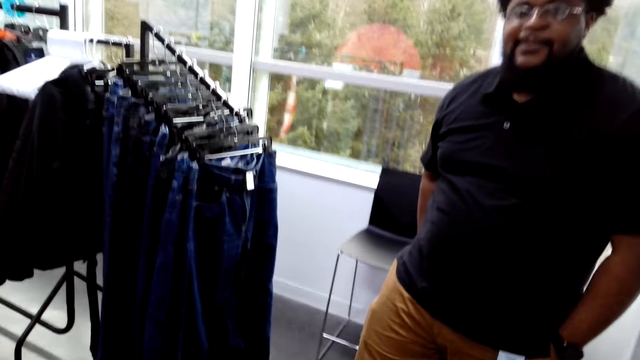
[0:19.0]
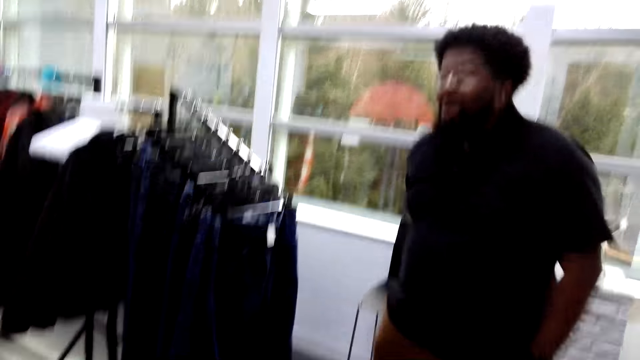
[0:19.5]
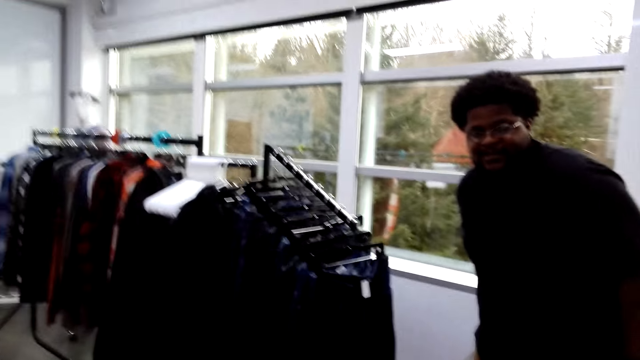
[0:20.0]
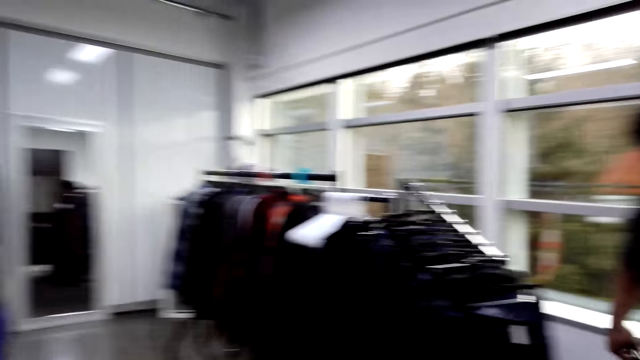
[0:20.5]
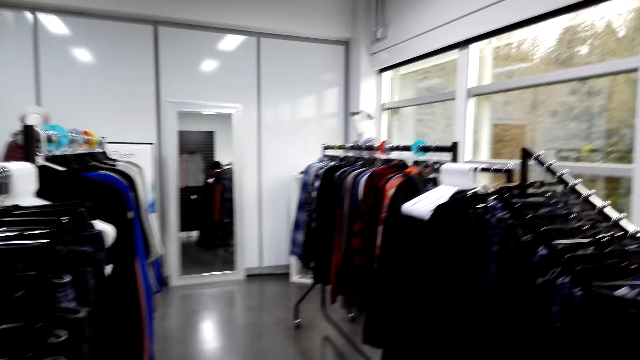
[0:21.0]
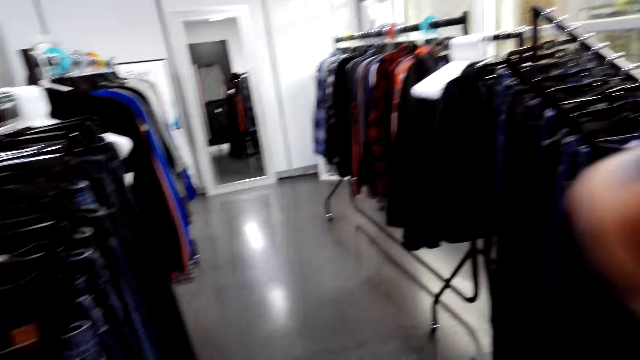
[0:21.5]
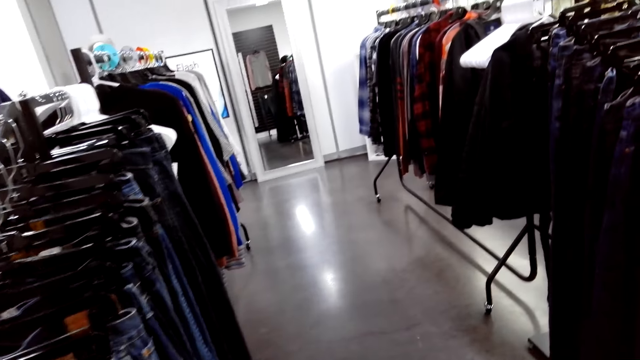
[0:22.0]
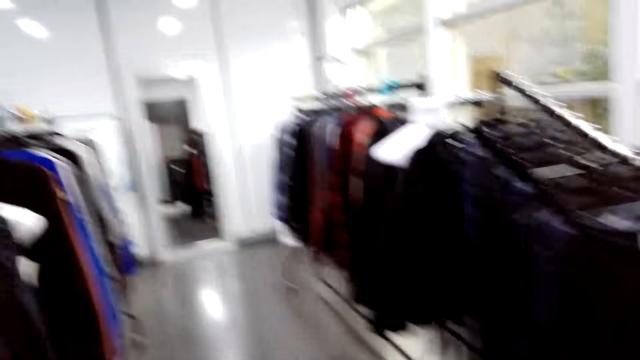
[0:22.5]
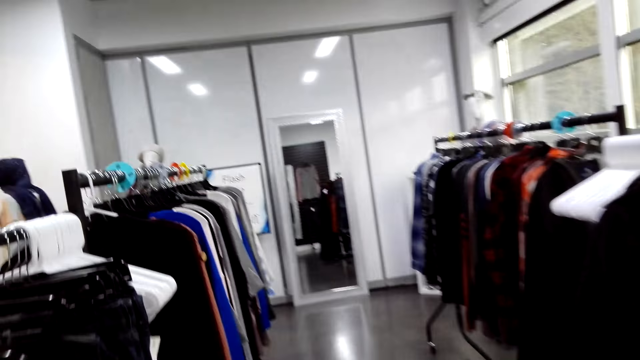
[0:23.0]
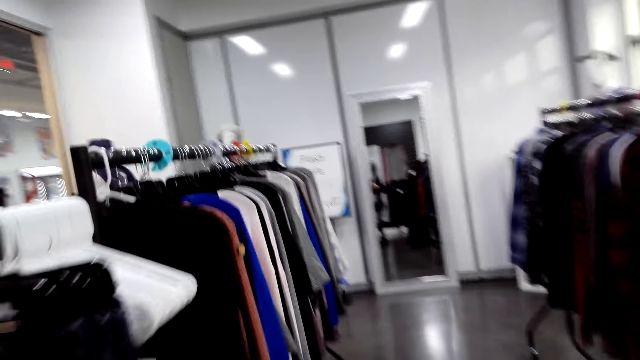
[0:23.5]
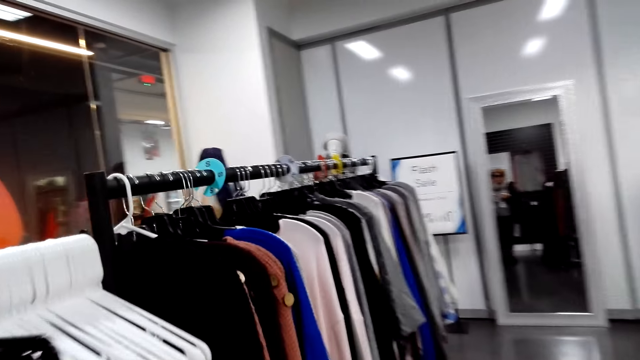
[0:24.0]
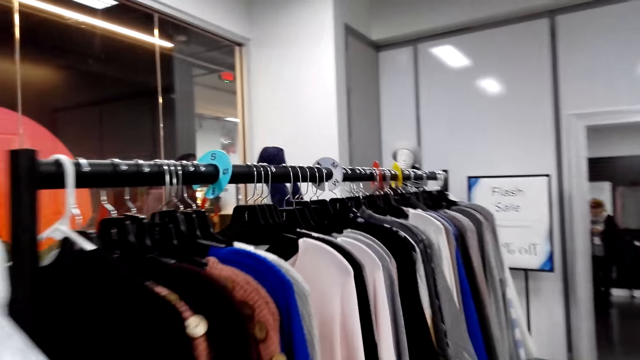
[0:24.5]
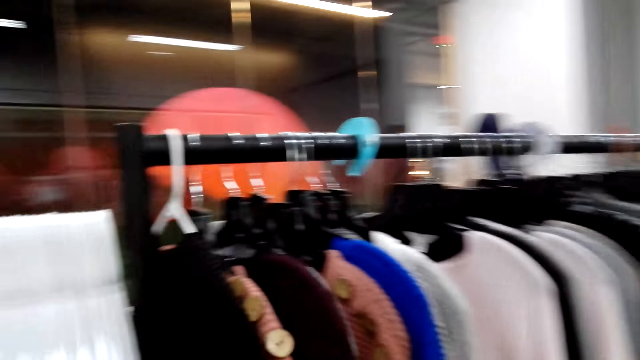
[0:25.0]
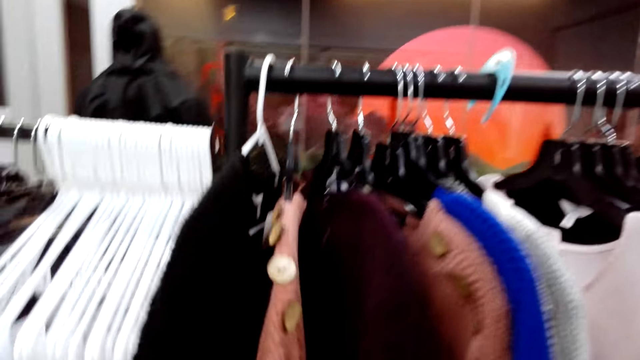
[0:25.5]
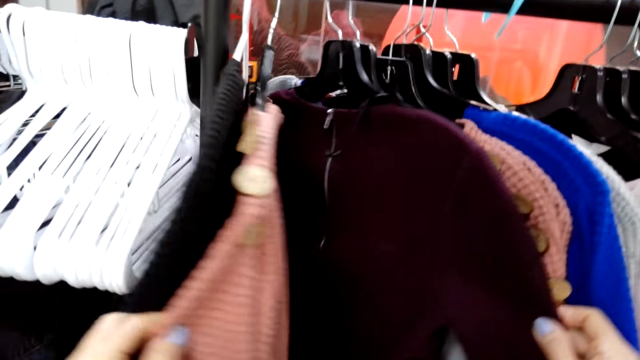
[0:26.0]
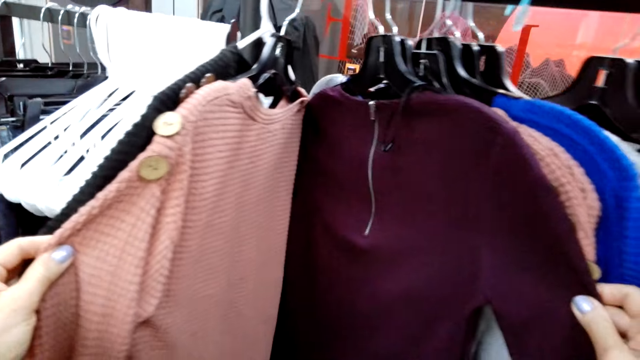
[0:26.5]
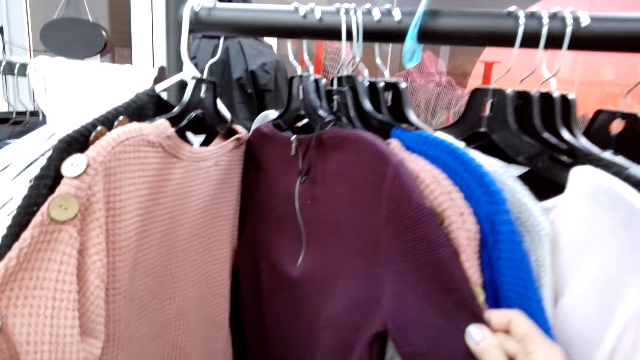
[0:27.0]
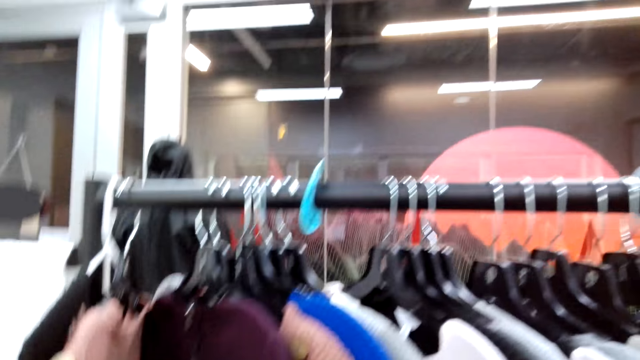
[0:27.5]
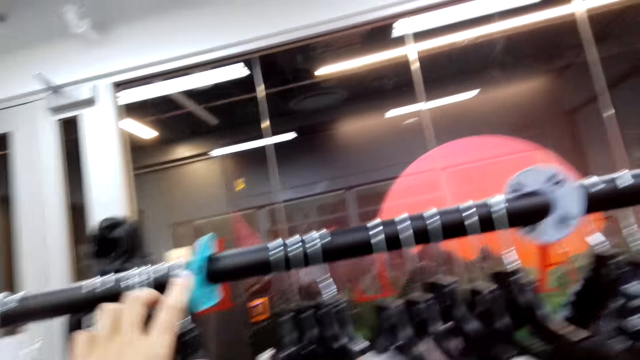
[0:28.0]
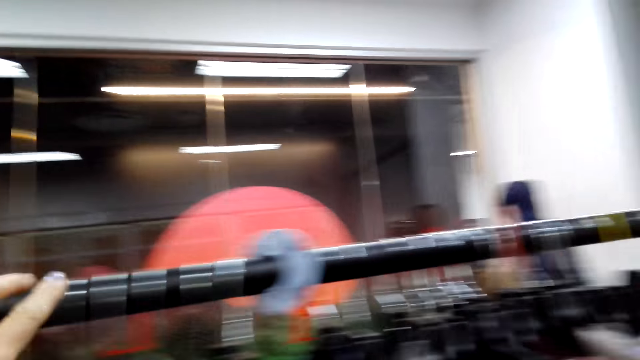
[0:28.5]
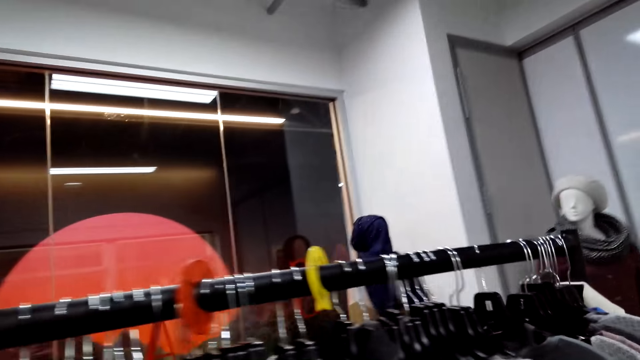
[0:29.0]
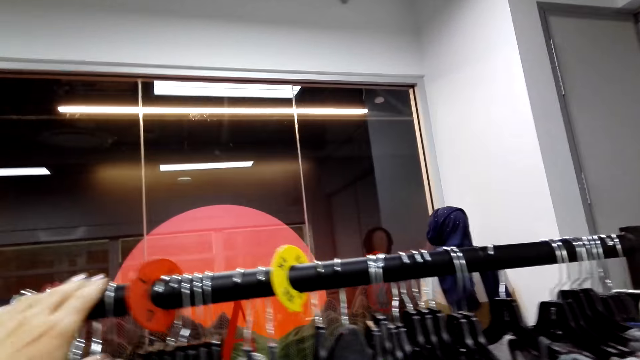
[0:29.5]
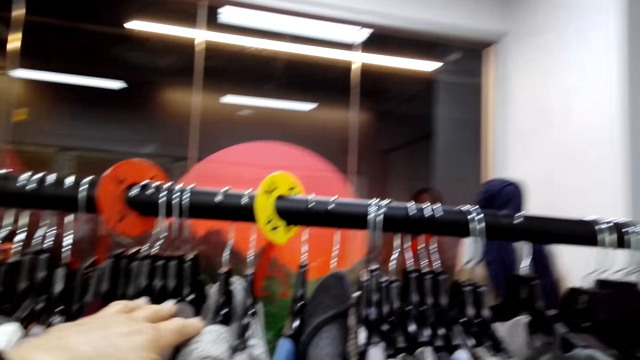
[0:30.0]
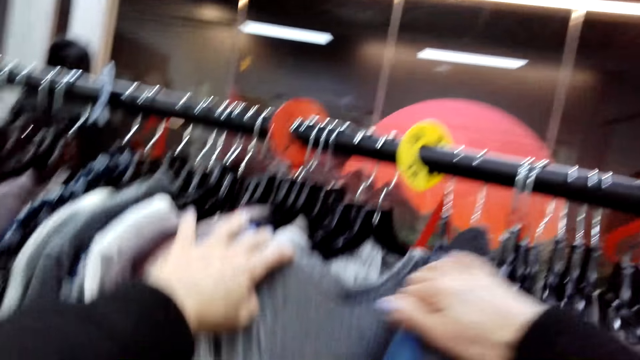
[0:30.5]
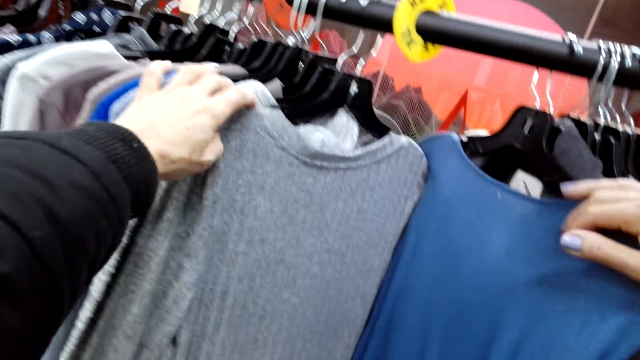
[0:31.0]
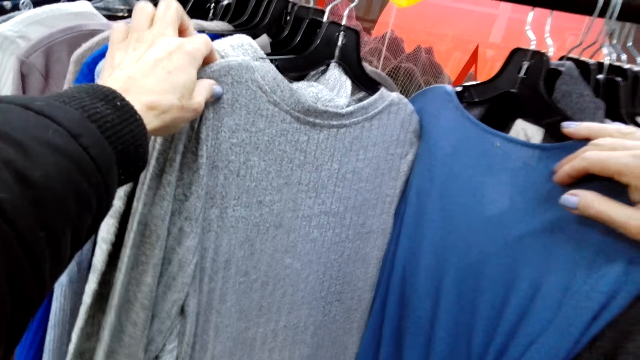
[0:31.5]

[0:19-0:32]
The camera wearer walks on the floor. They hold the cloth on the hanger metal. They look at the sweaters.

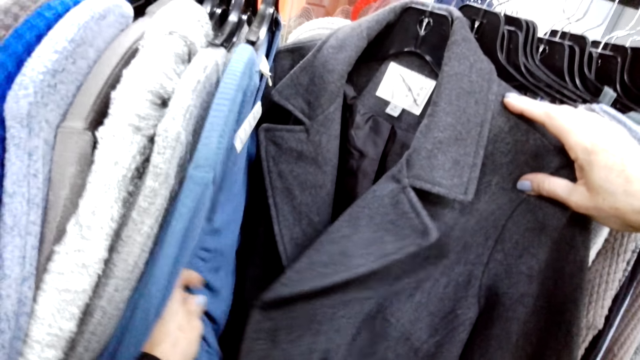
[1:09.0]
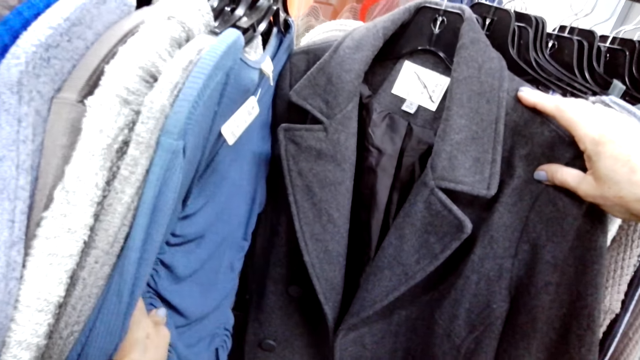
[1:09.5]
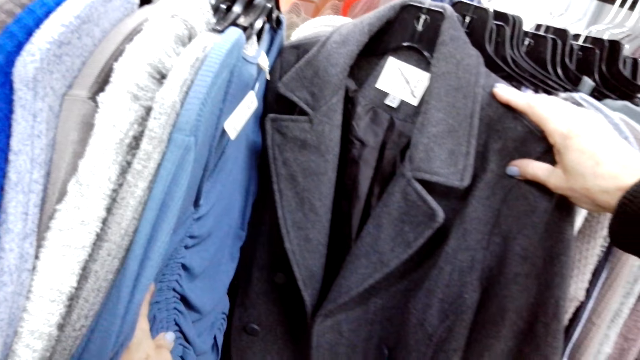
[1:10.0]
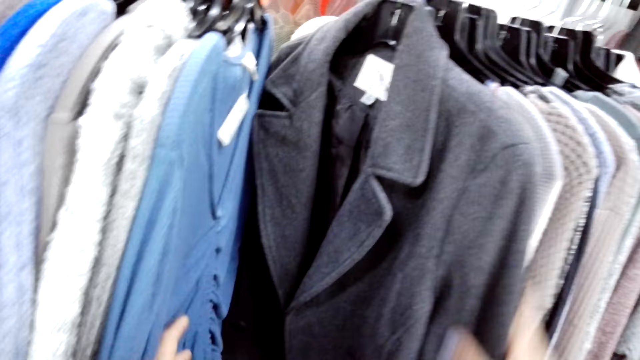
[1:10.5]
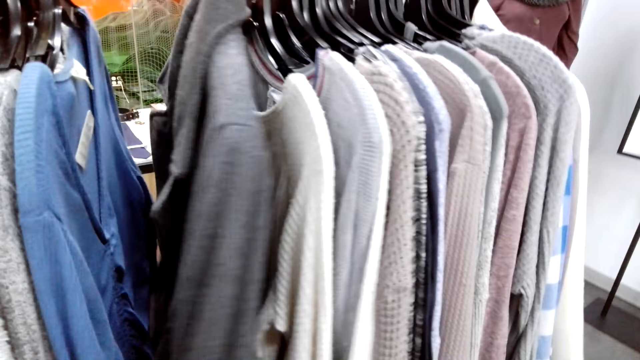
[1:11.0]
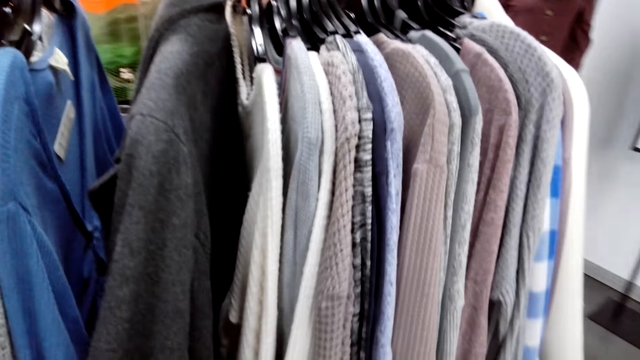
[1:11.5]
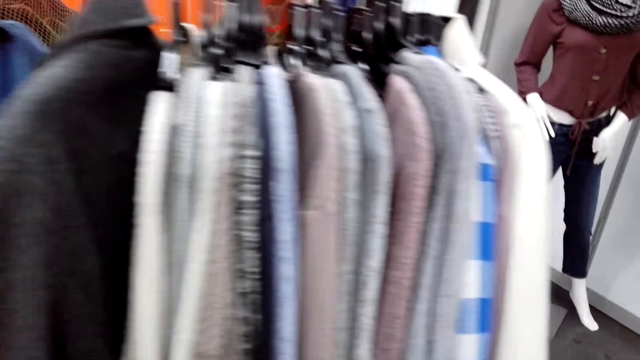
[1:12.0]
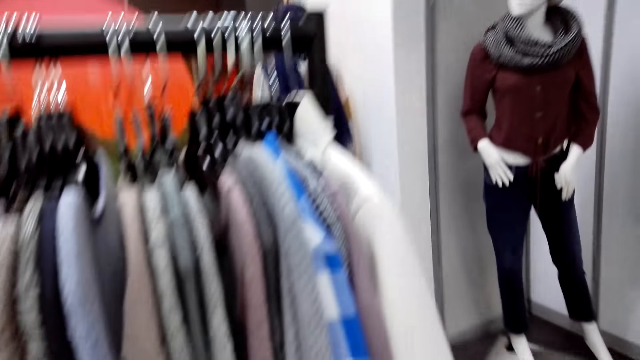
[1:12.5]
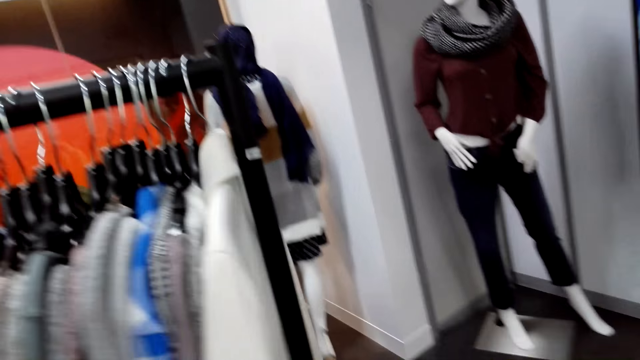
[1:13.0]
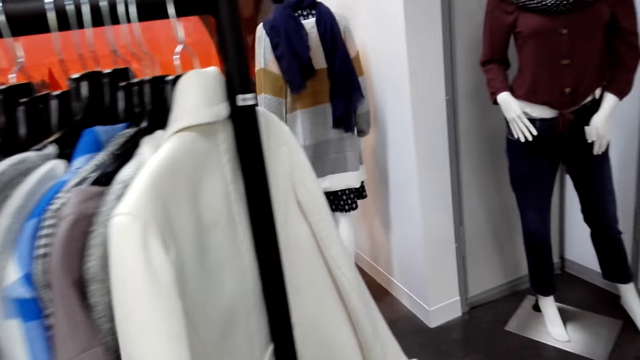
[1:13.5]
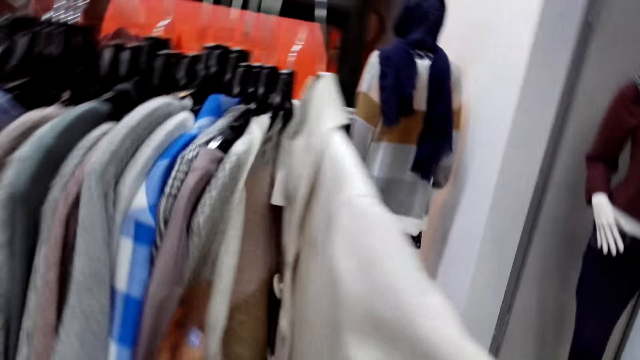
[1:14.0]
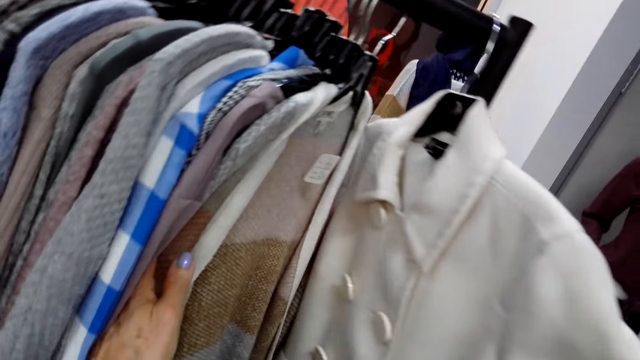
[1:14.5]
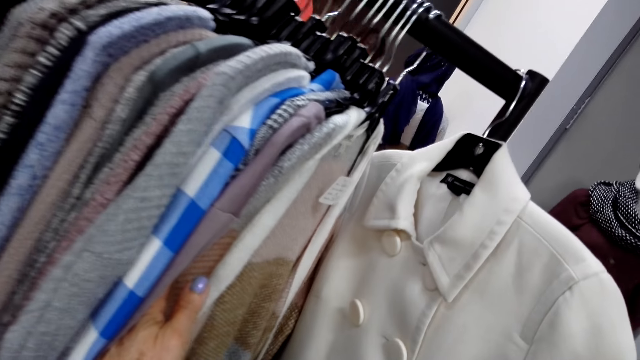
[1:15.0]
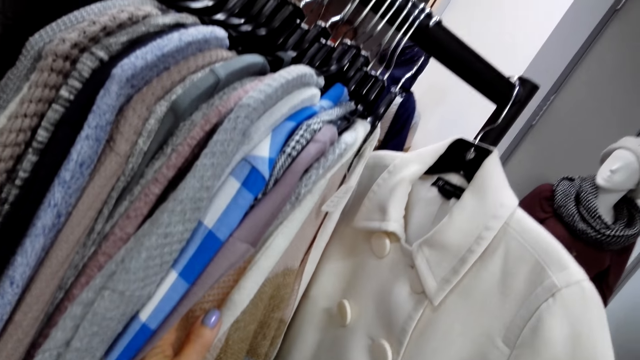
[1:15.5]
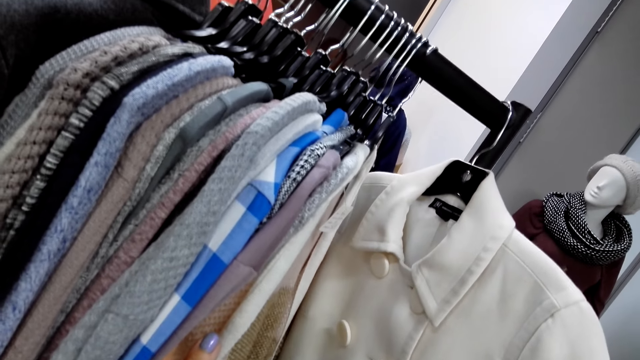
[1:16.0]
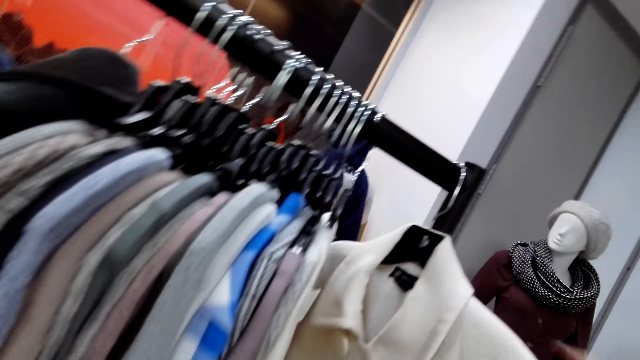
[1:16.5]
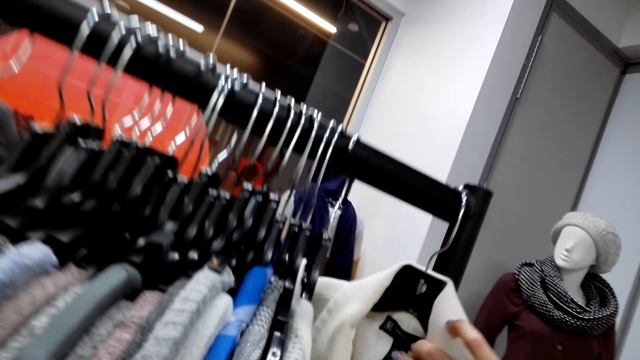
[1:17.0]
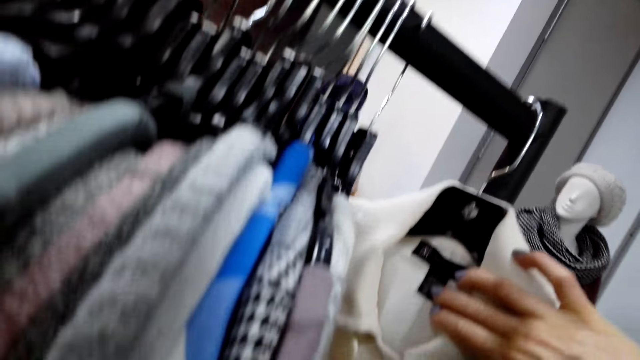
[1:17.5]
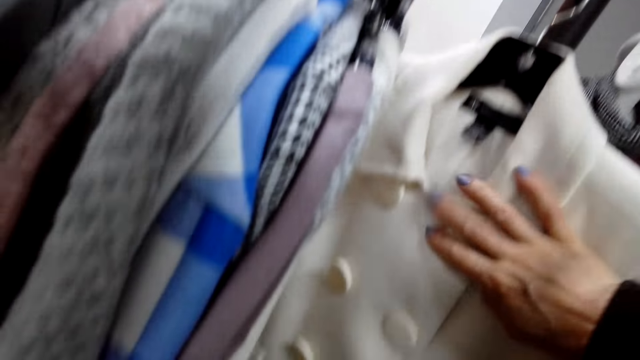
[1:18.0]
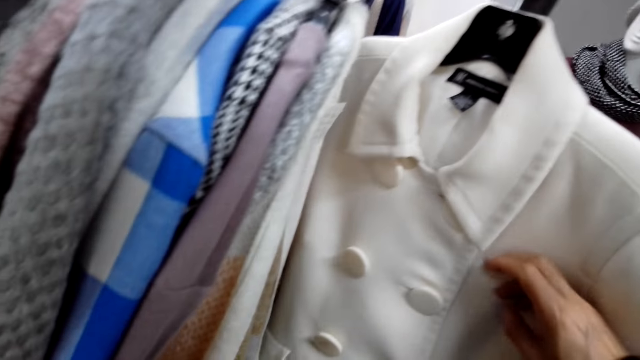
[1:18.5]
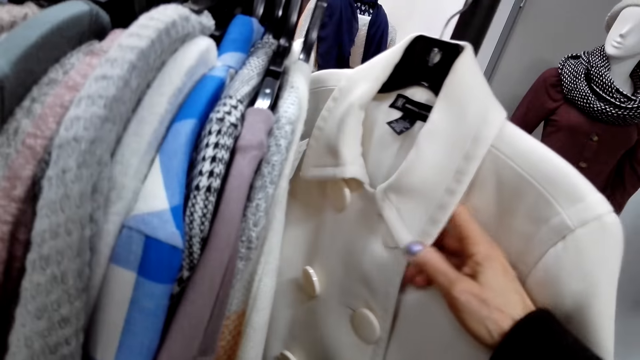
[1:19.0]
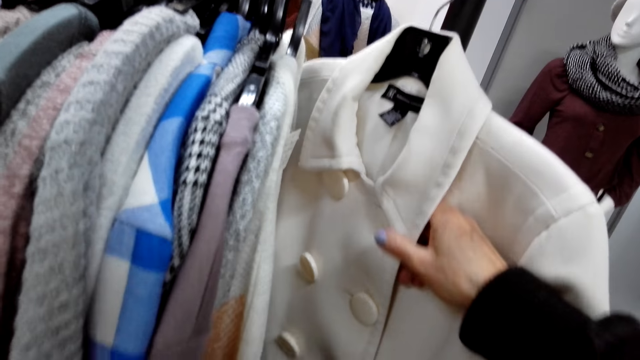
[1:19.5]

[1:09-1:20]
The camera wearer looks at the clothes.
